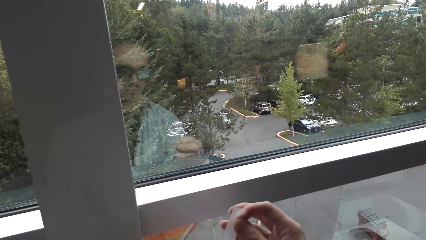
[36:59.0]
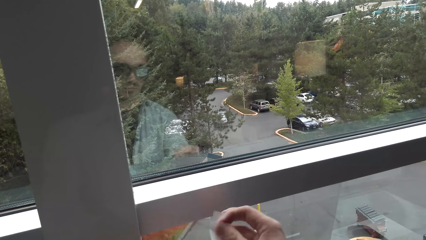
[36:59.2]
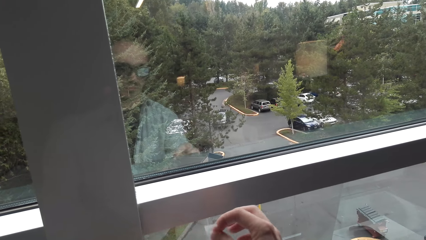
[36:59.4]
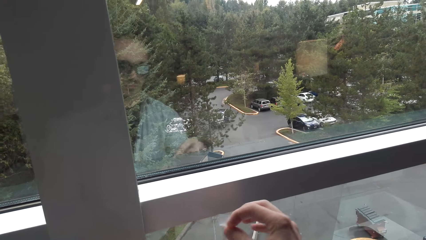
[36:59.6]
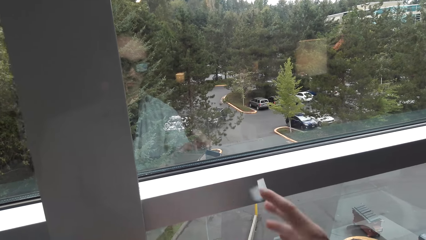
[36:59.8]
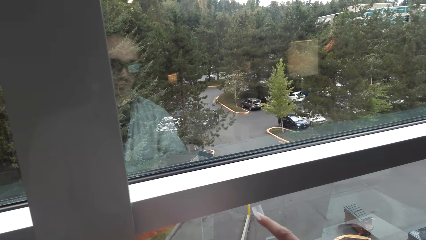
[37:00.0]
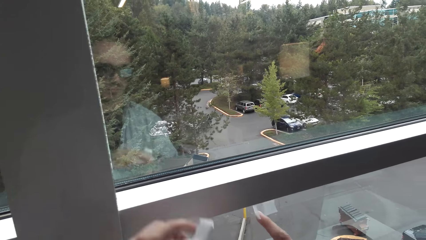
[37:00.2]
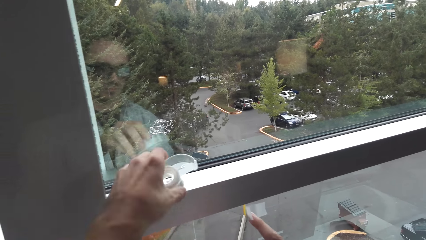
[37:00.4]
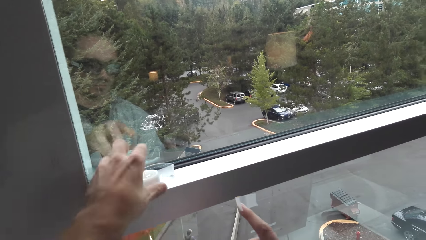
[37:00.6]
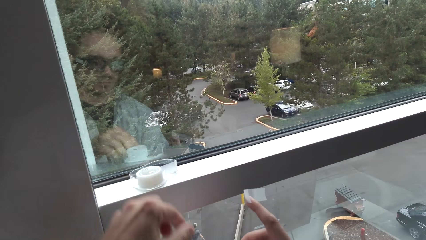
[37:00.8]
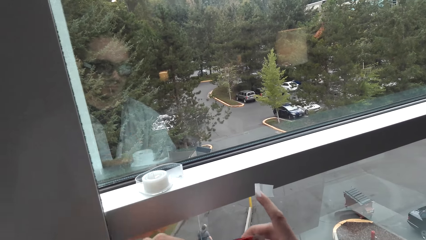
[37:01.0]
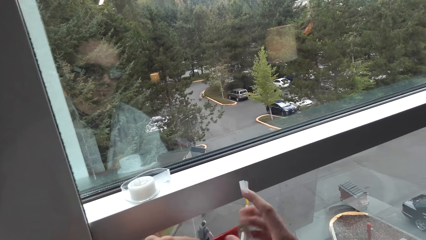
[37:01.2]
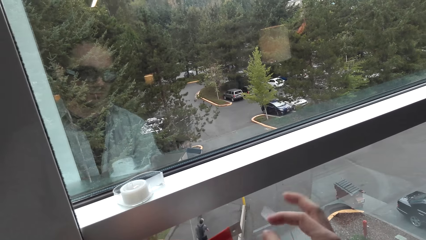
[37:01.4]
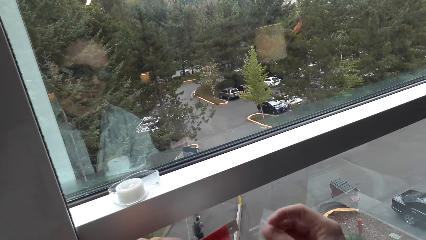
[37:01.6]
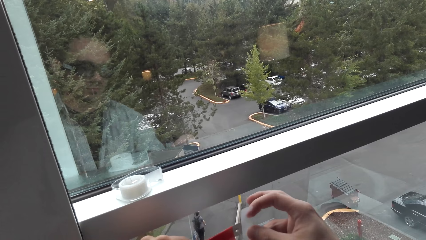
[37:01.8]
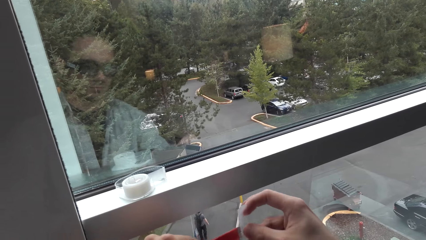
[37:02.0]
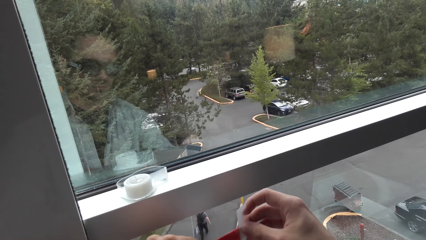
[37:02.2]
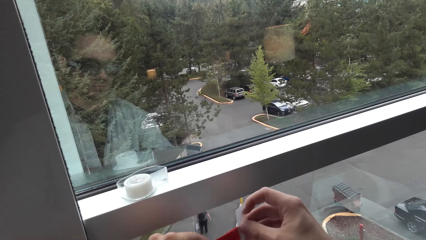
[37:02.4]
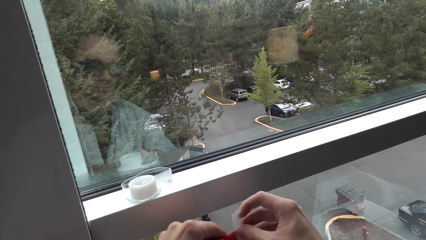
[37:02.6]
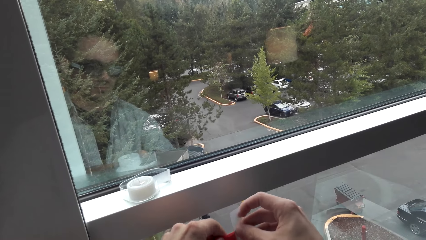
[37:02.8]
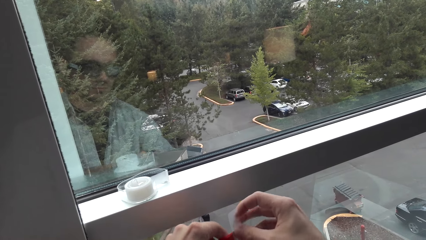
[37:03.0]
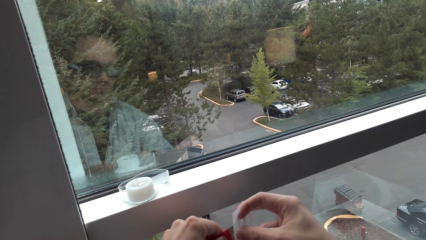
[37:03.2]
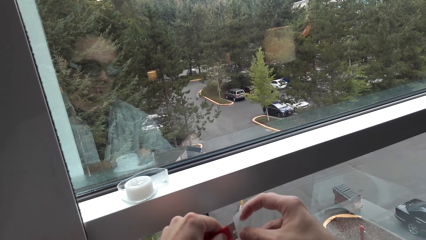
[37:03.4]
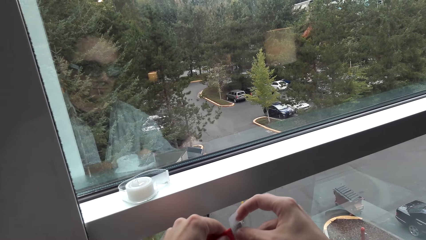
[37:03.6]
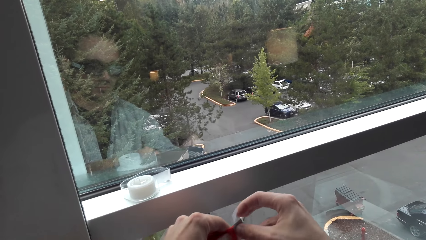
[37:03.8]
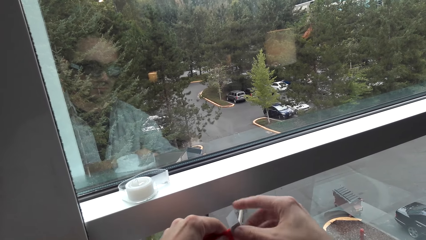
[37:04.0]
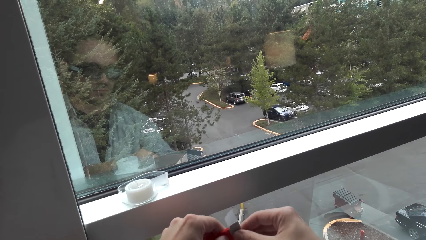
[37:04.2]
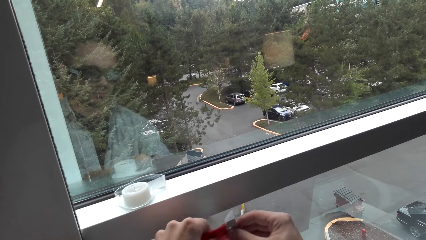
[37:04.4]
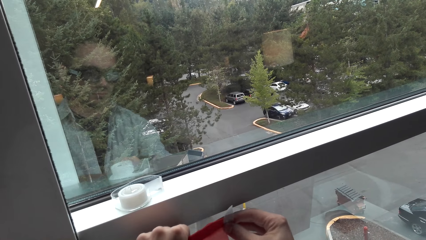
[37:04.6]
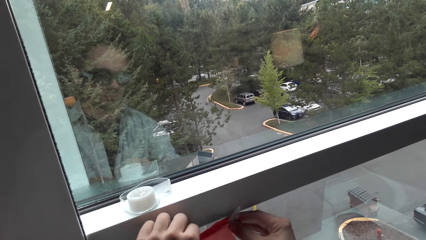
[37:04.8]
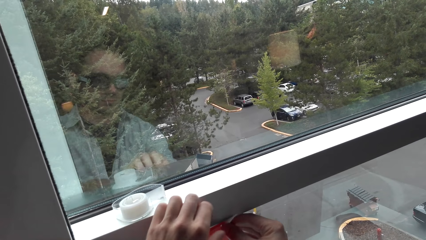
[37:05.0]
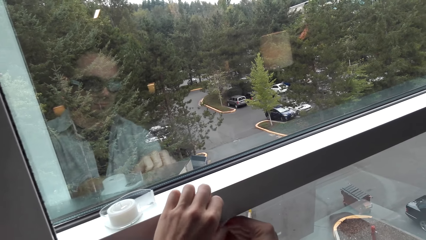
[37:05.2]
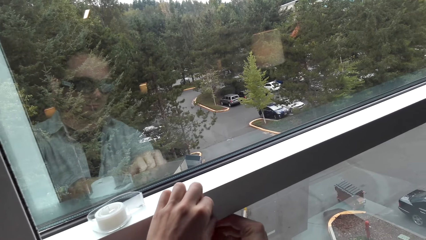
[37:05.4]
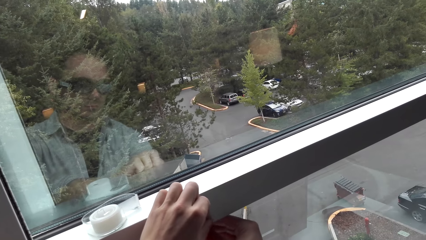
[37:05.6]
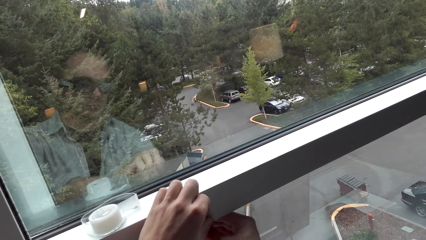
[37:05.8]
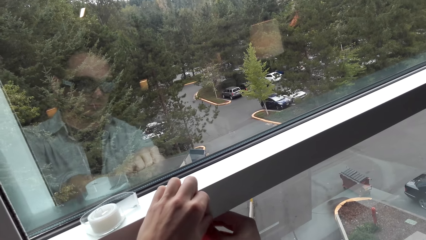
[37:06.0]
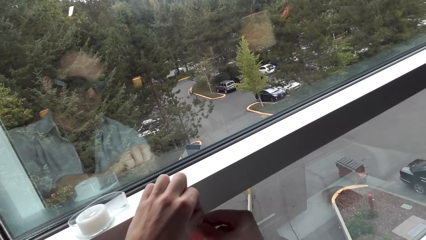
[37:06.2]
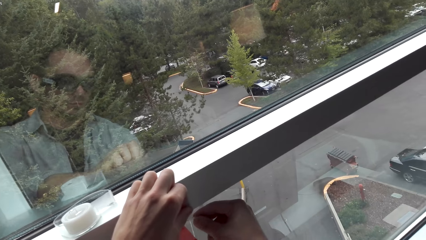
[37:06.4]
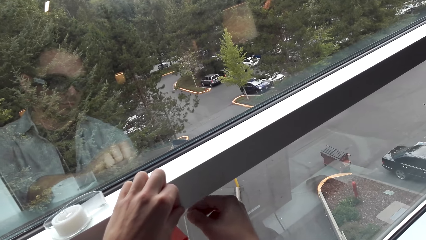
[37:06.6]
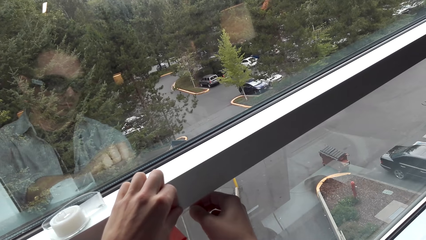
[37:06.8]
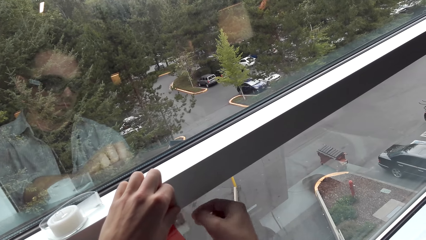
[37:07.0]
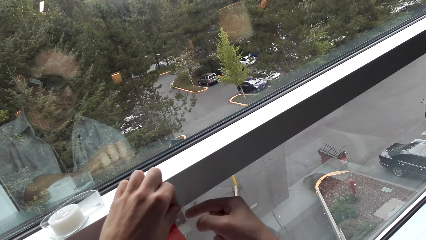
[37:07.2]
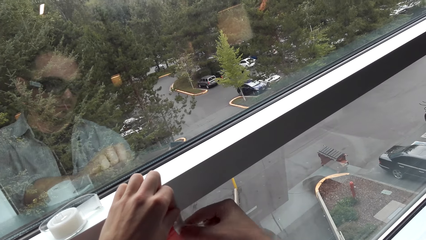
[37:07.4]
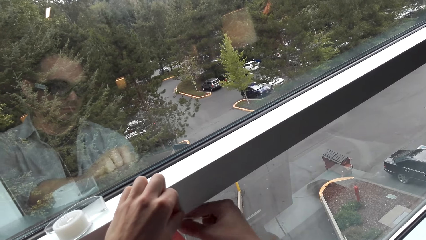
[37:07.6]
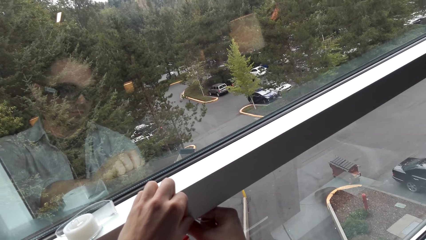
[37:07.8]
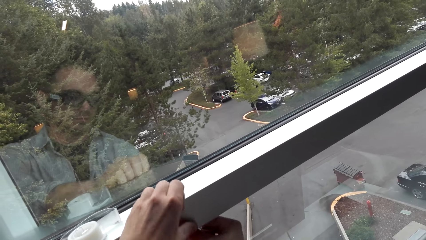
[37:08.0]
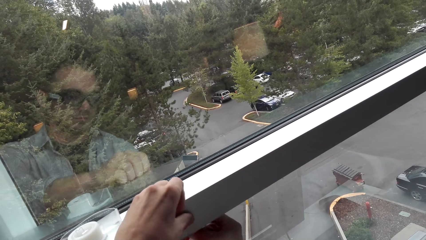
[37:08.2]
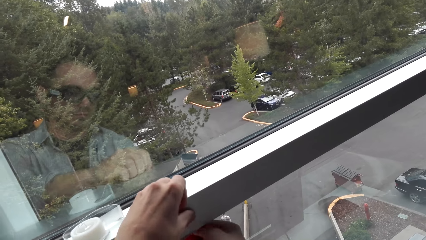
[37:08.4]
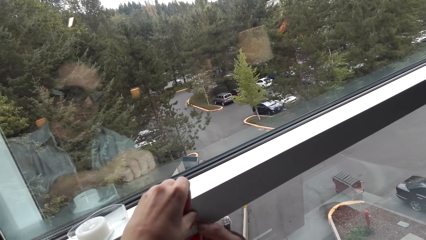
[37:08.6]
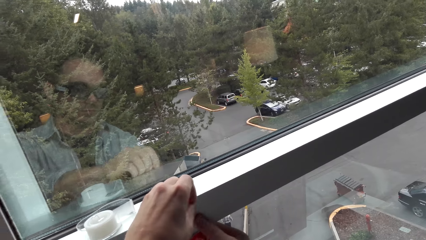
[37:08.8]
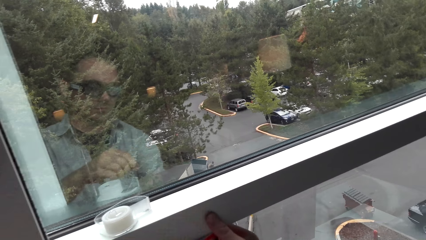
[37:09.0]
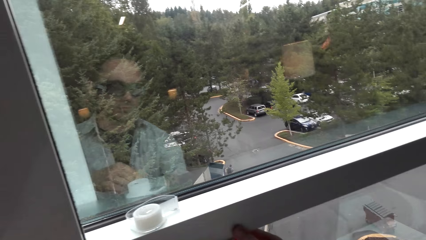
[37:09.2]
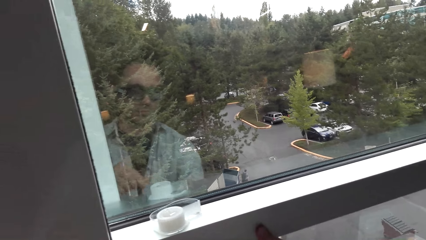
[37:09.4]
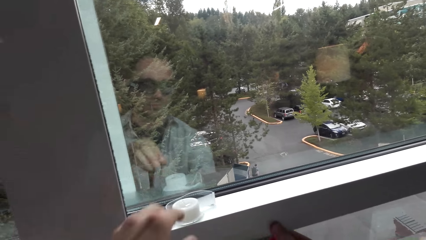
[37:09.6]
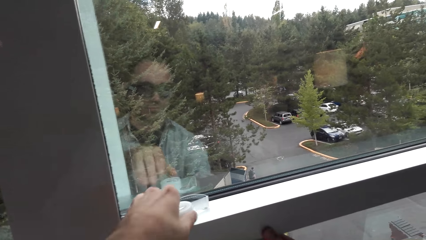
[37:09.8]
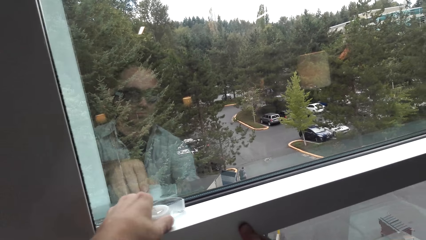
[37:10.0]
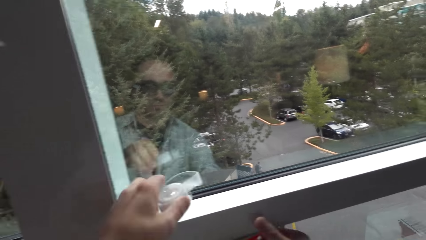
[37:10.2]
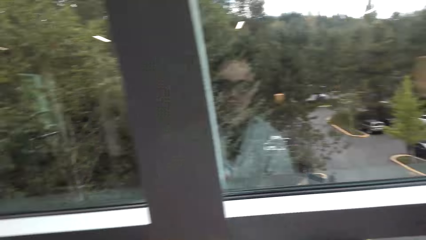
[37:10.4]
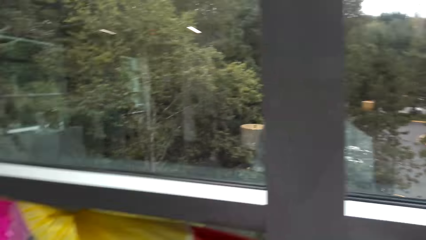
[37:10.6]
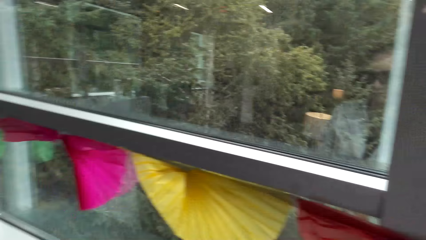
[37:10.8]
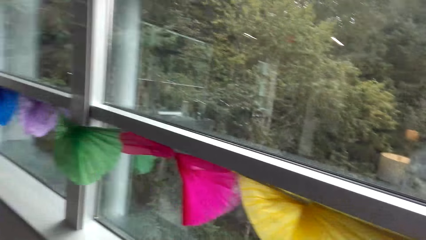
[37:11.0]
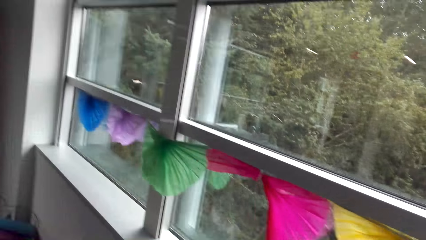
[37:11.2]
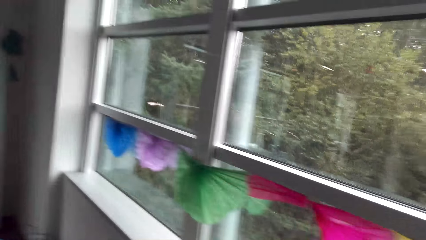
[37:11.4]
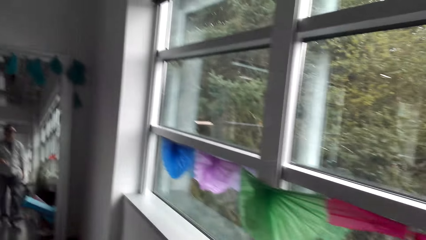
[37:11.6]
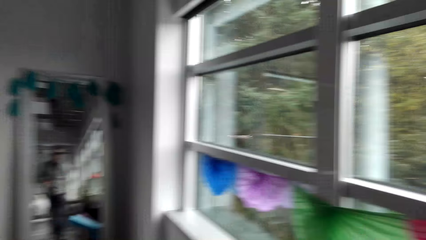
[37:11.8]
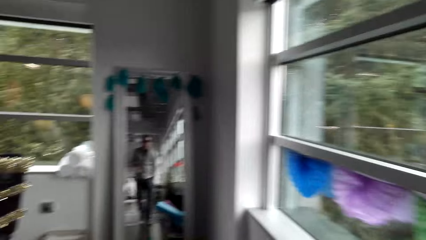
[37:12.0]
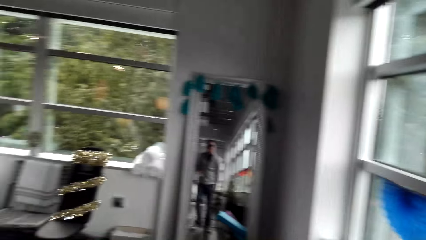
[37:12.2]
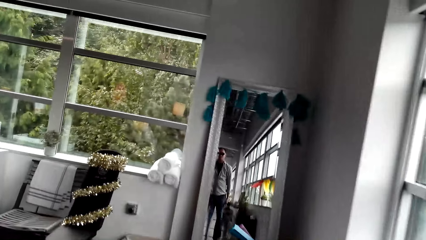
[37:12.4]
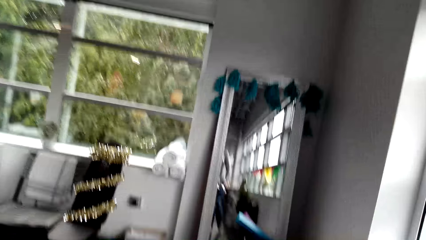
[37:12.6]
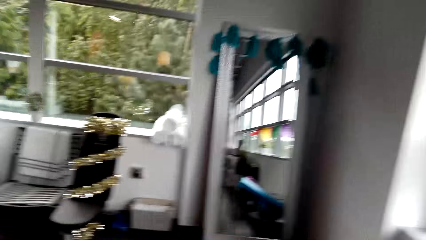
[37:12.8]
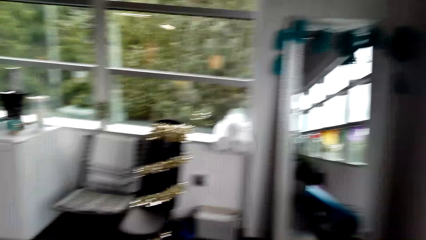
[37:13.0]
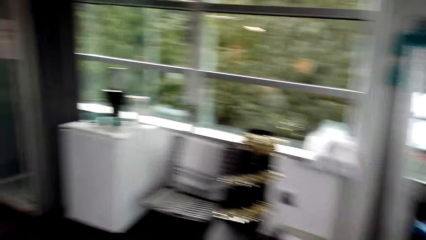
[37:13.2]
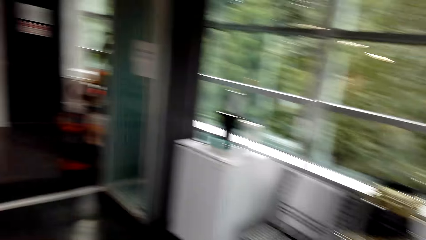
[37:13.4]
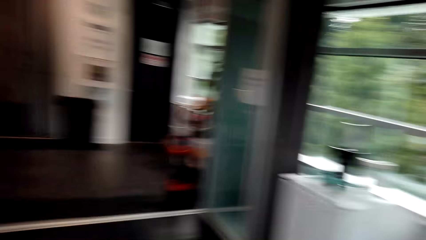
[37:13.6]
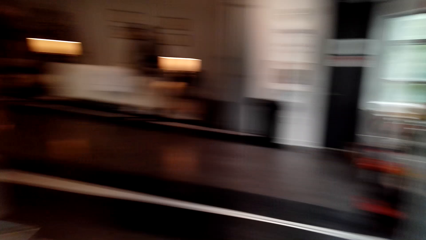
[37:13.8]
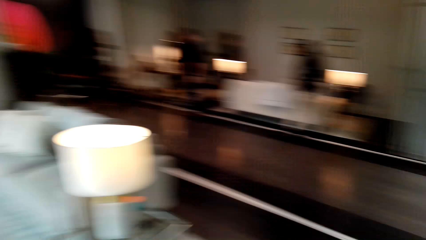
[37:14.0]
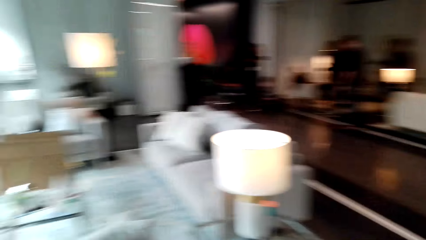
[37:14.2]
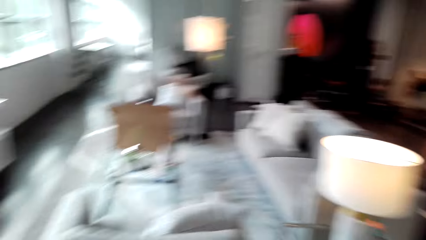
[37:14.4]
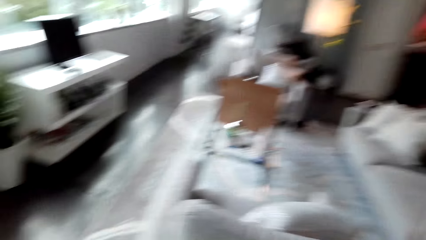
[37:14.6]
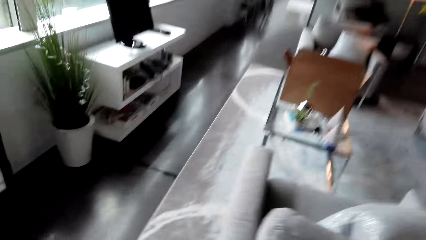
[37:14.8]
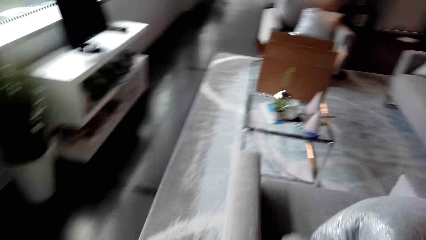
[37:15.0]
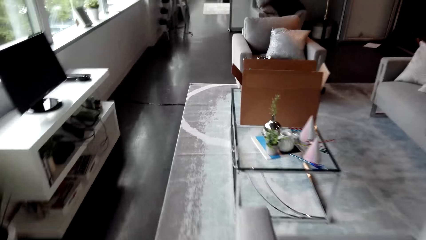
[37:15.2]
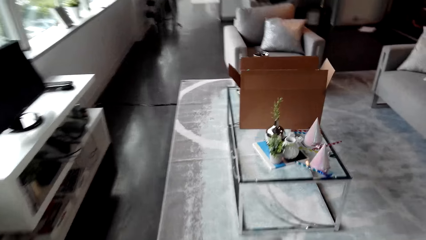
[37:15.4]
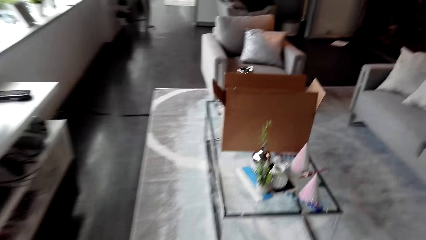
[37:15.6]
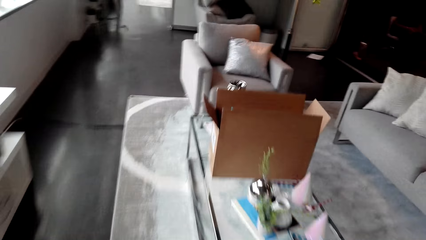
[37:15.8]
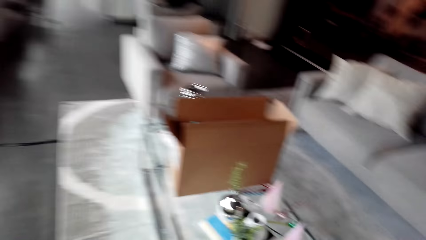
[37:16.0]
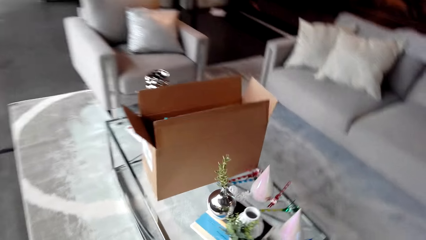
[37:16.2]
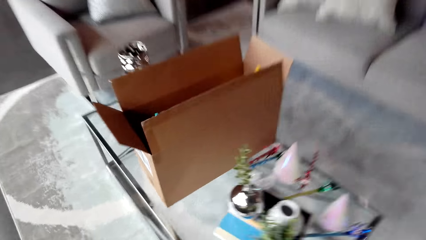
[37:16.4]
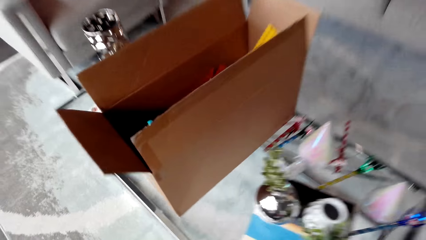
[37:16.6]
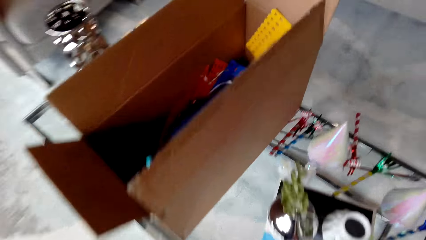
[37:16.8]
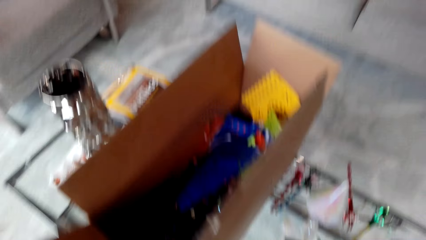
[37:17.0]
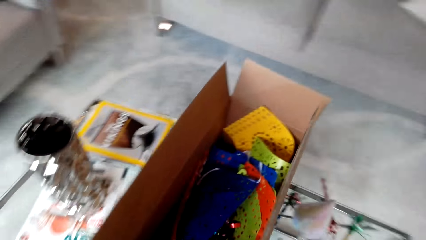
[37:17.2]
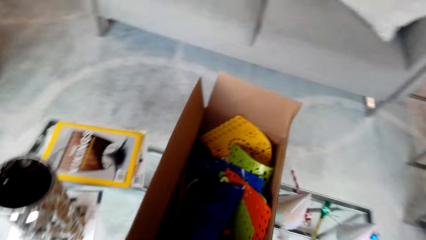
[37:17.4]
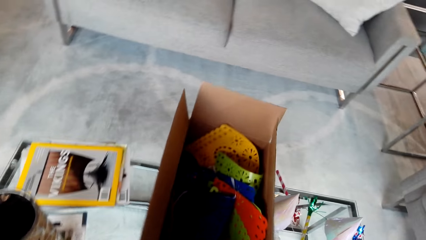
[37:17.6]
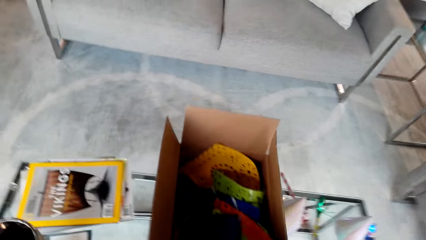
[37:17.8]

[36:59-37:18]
The camera wearer cuts a cello tape. They hold the cello tape. They walk.
